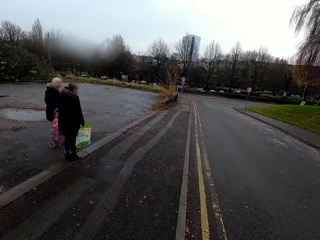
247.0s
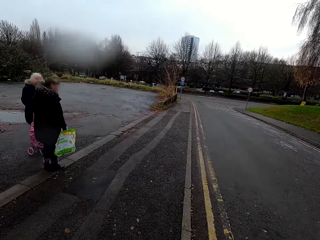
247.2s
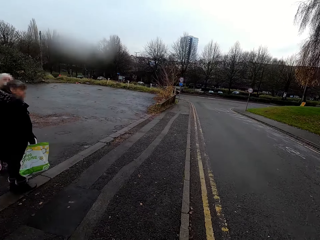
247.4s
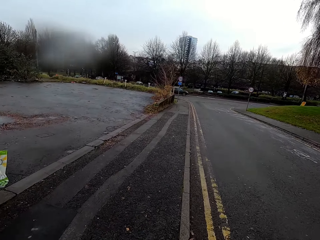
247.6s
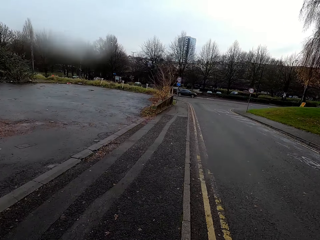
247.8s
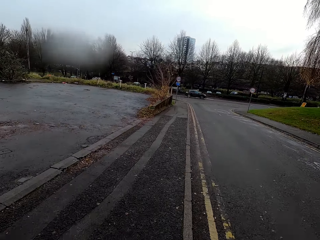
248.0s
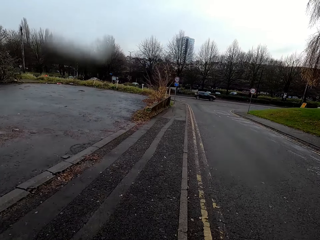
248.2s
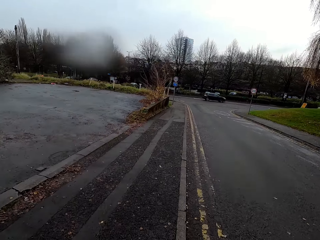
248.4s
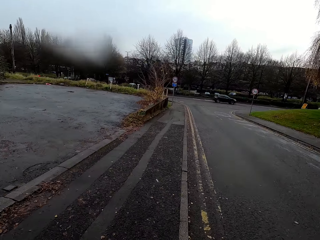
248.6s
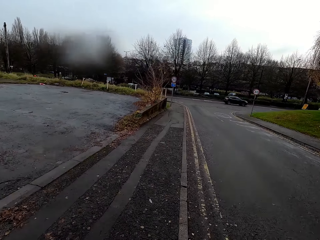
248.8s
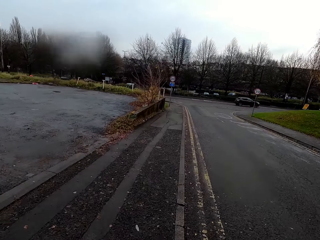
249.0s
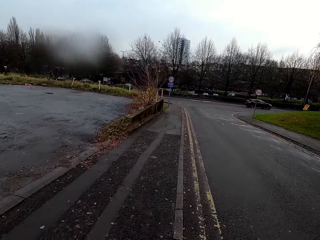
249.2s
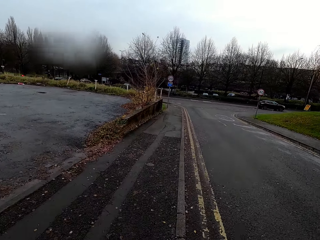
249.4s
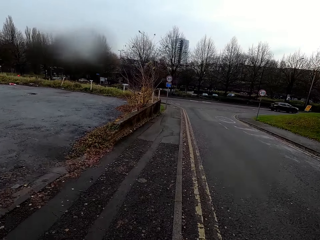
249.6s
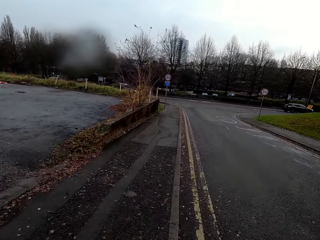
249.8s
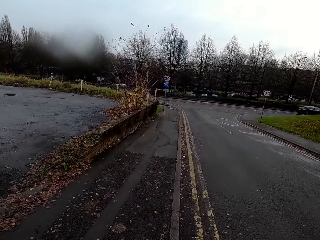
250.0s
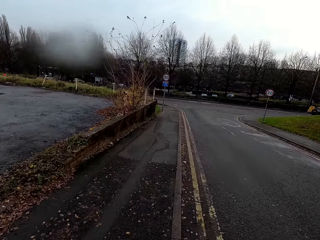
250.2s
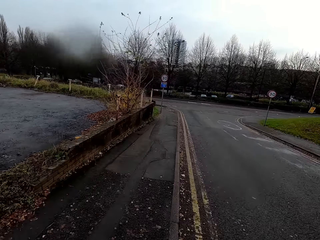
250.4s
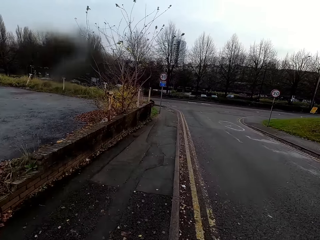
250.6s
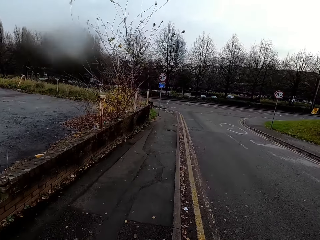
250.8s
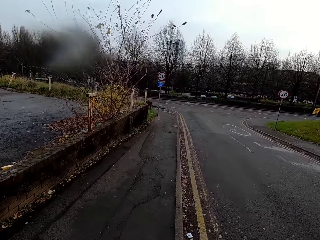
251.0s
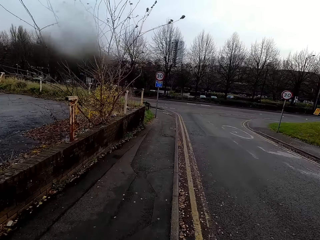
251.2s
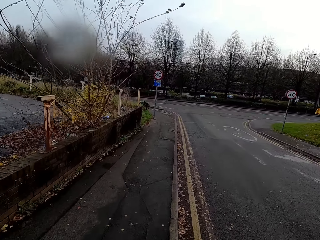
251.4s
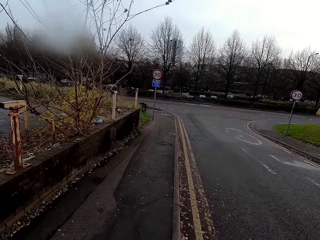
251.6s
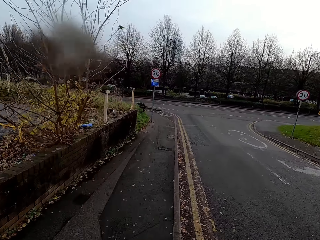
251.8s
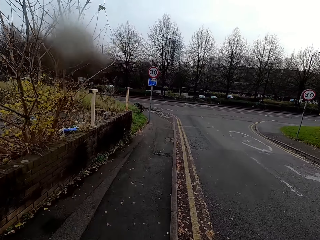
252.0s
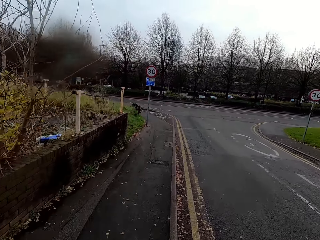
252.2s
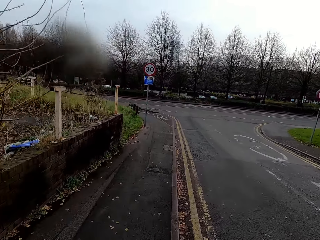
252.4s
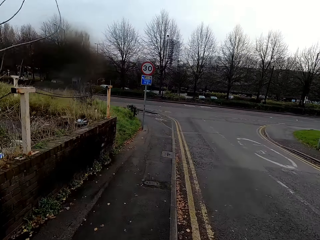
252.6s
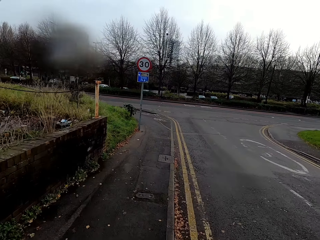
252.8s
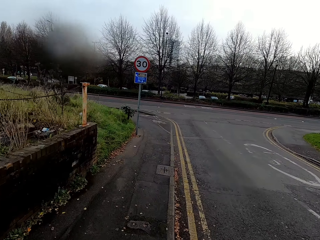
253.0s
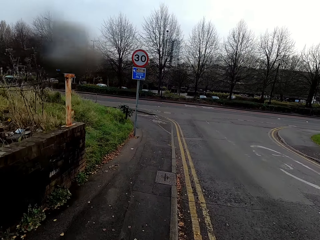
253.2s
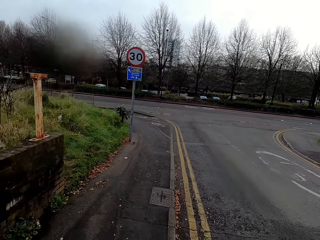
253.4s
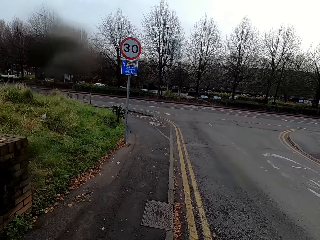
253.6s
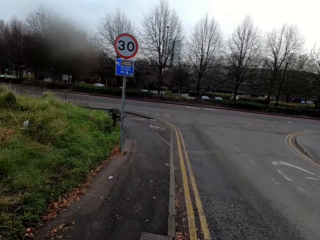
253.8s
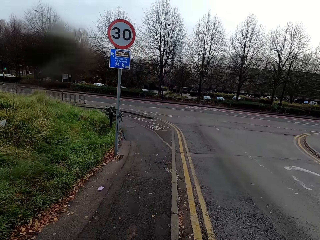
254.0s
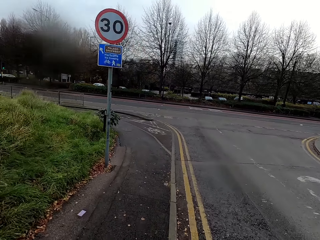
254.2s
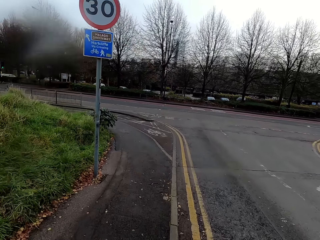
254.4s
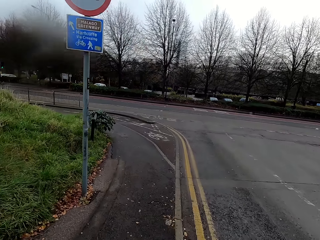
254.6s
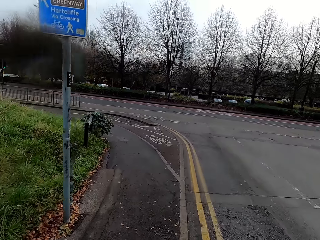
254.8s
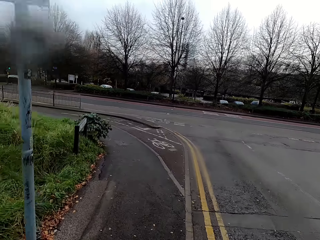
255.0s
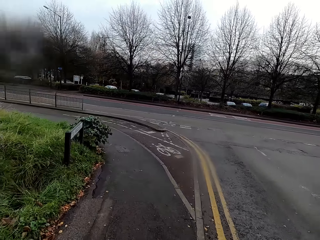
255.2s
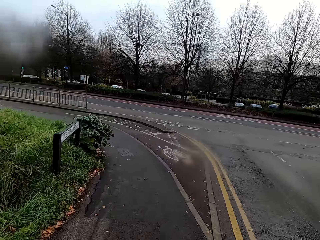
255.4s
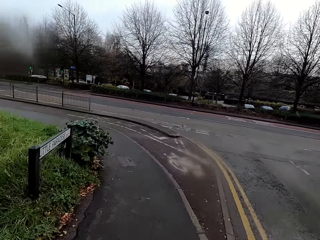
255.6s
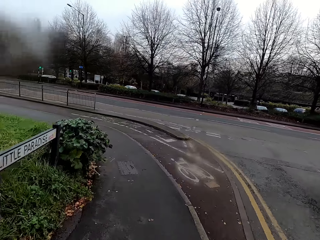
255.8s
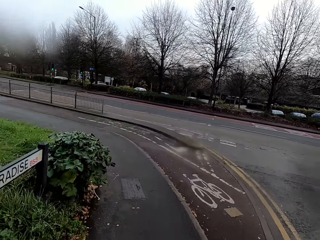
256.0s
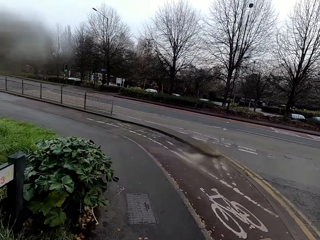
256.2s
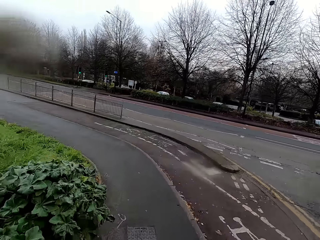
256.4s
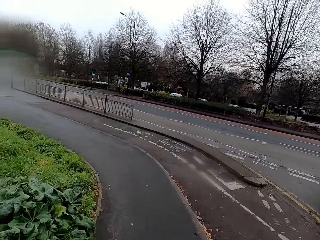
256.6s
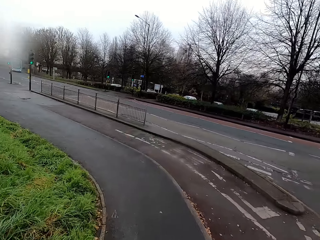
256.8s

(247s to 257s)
The camera wearer jogs past a woman and another woman on the road. They jog to the left on the sidewalk.

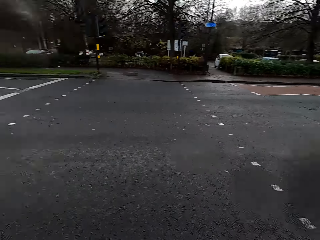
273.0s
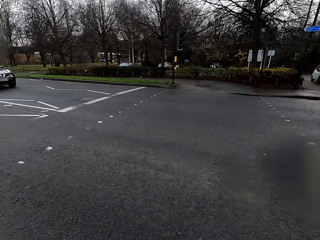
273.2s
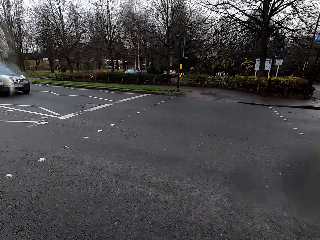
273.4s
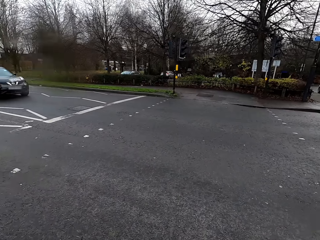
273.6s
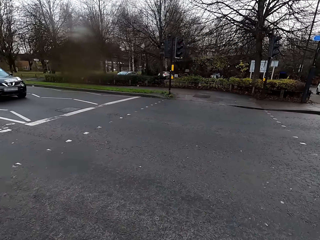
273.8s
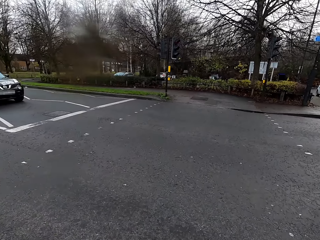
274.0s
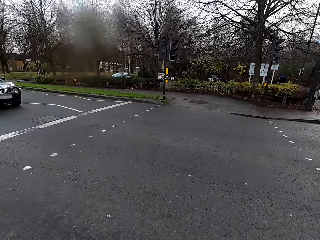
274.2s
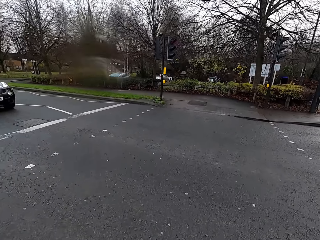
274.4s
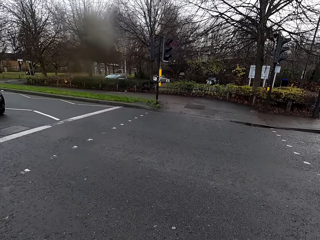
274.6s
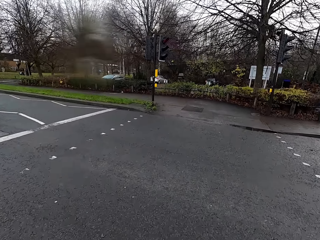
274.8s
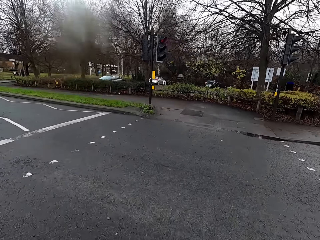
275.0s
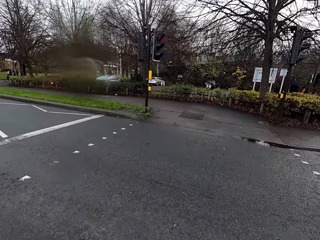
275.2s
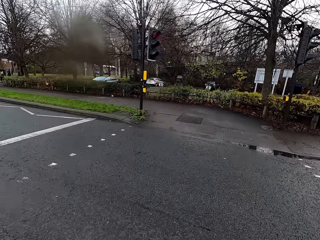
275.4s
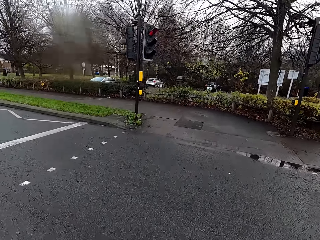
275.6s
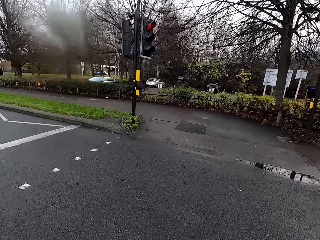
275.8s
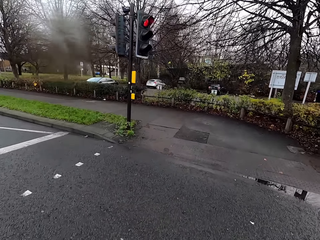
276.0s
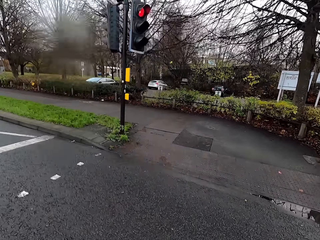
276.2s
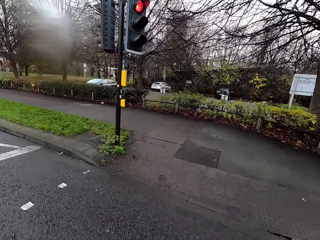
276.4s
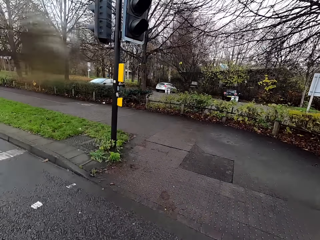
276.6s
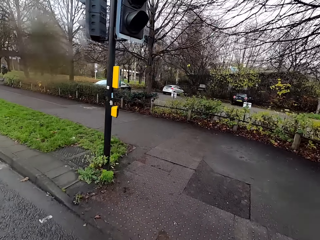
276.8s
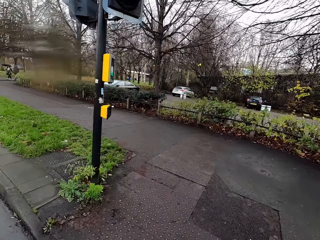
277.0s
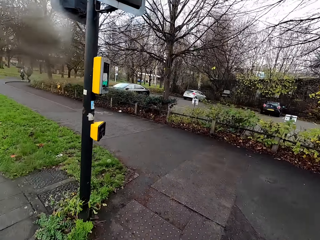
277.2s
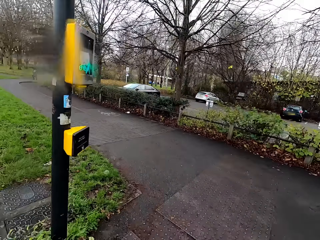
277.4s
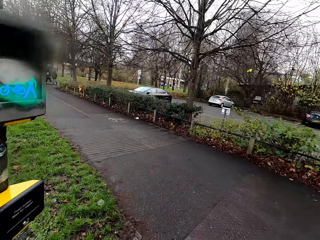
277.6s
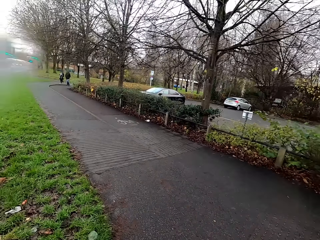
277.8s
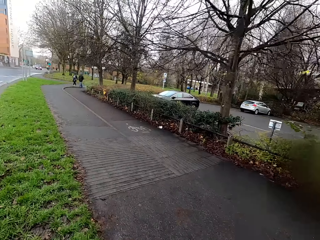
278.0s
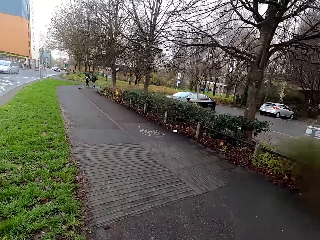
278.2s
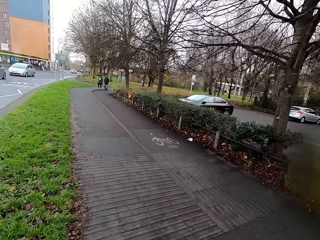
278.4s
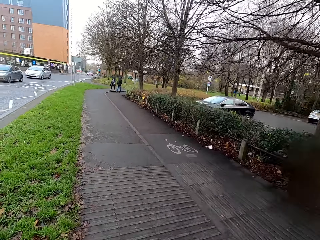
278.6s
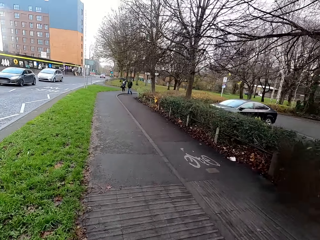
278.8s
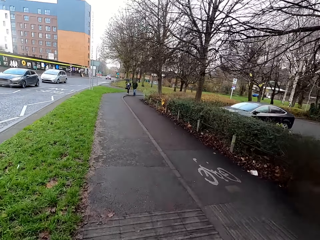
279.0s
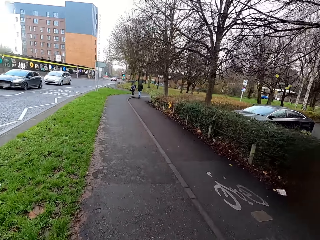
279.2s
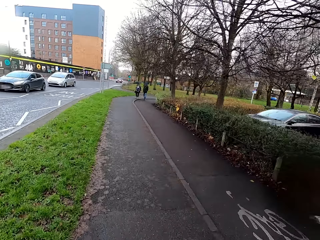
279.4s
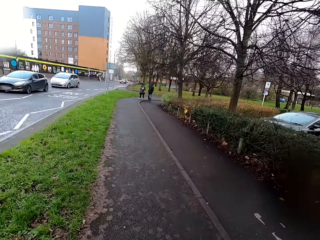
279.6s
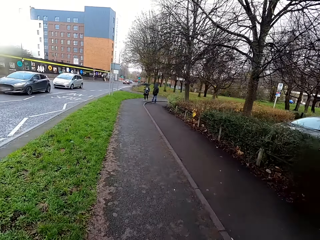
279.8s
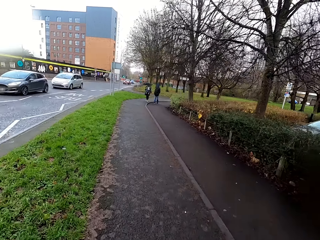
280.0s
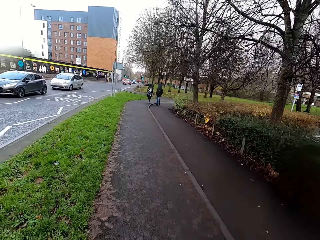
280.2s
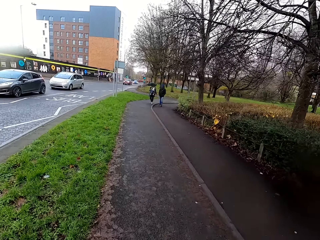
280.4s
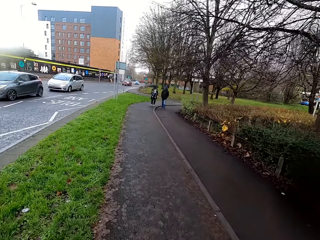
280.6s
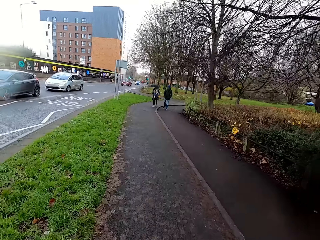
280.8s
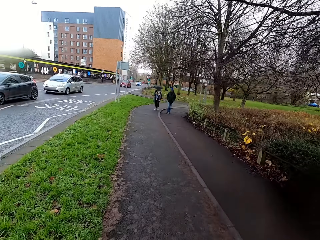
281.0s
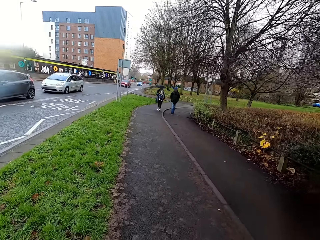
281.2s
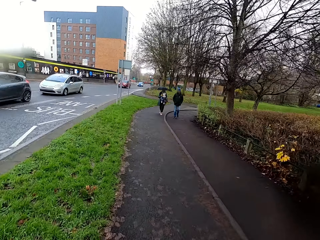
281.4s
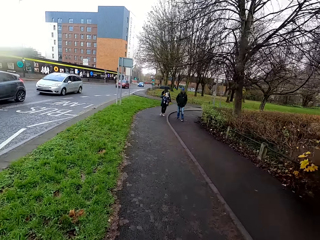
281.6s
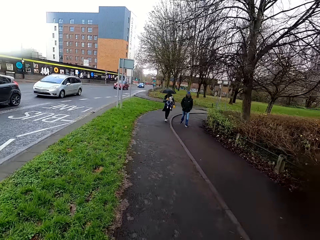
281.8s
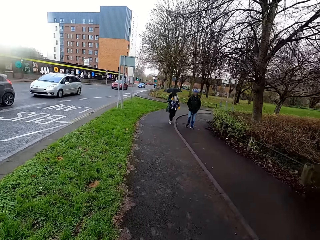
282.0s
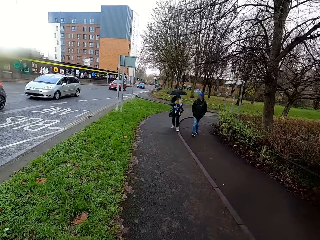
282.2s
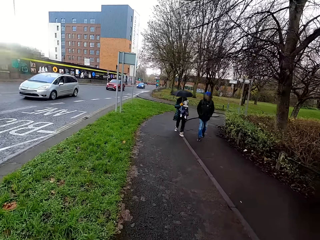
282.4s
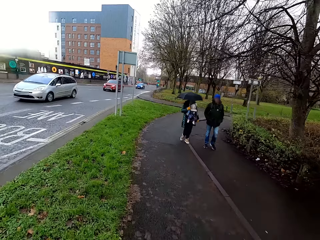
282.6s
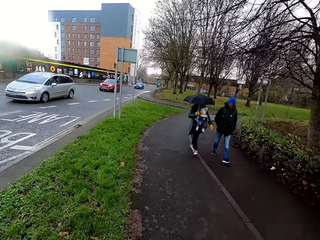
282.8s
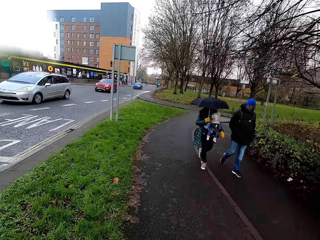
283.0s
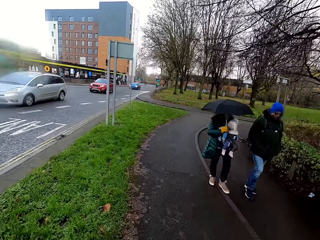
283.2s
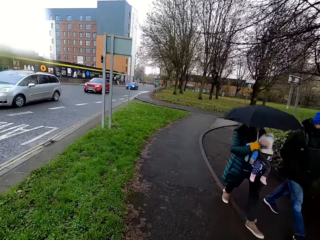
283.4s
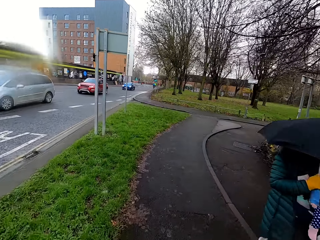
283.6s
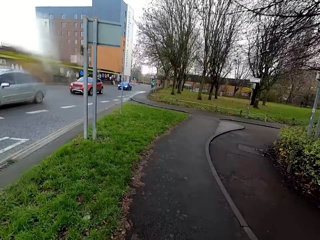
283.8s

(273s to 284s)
The camera wearer jogs across the road to the other side. They jog on a sidewalk. They jog past a man, a woman and a baby.
